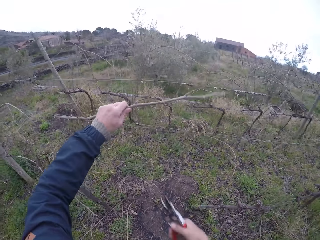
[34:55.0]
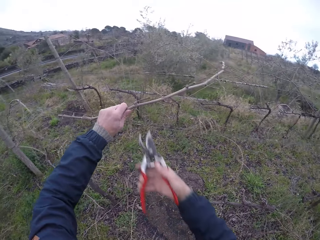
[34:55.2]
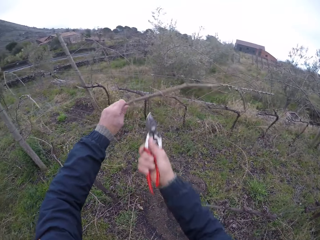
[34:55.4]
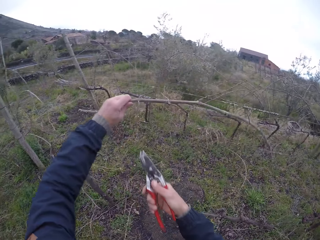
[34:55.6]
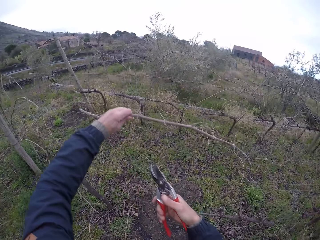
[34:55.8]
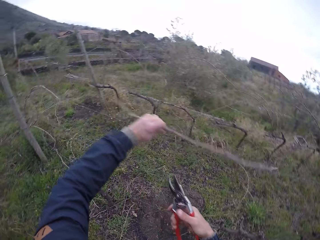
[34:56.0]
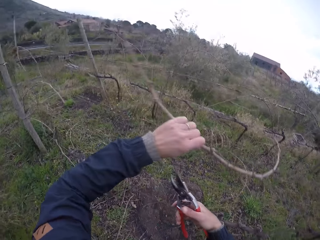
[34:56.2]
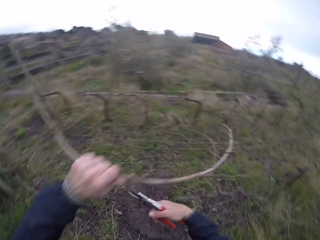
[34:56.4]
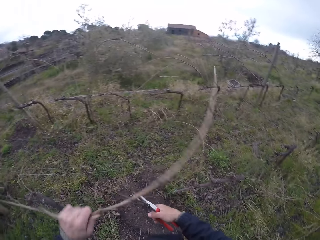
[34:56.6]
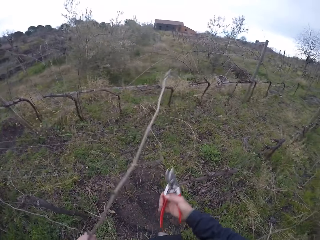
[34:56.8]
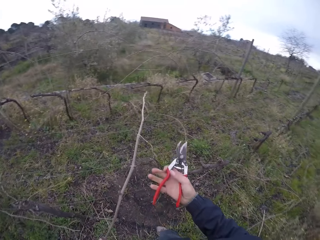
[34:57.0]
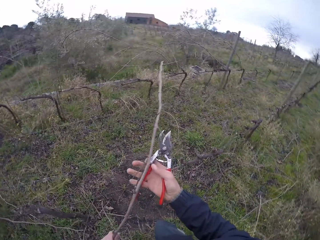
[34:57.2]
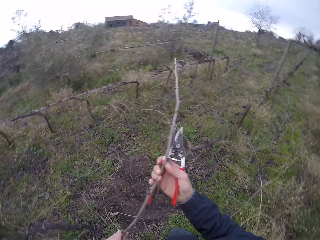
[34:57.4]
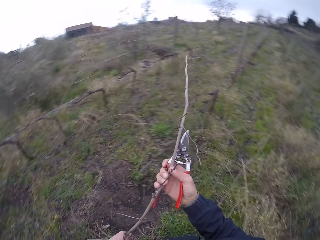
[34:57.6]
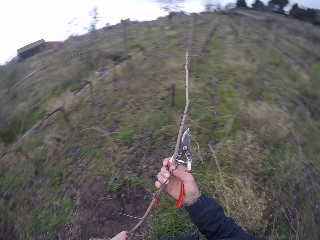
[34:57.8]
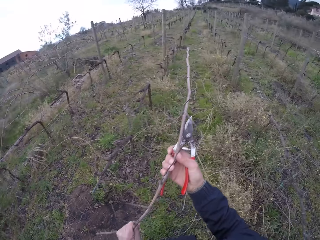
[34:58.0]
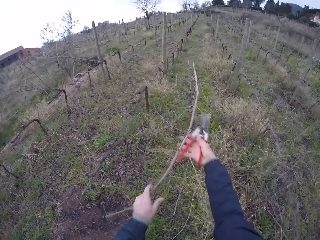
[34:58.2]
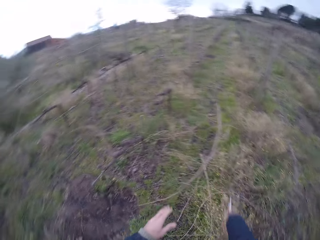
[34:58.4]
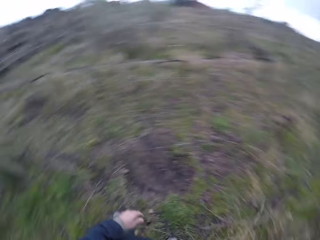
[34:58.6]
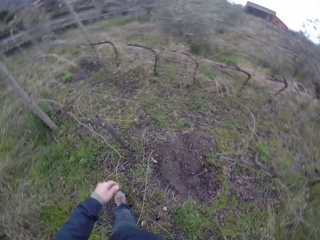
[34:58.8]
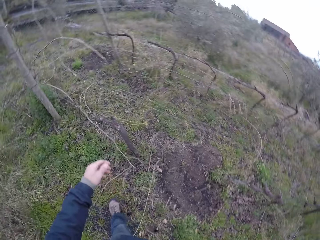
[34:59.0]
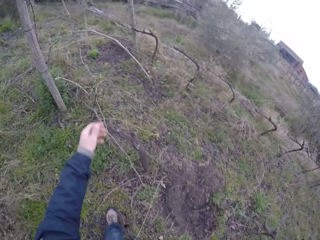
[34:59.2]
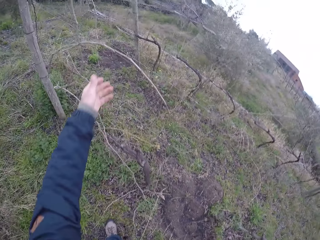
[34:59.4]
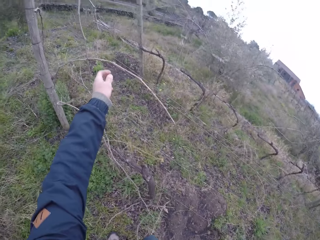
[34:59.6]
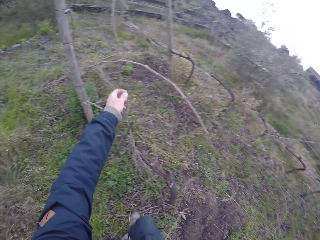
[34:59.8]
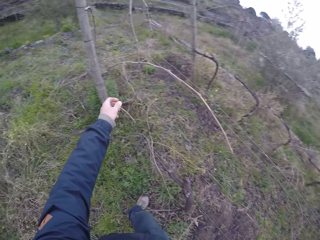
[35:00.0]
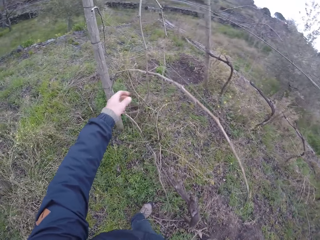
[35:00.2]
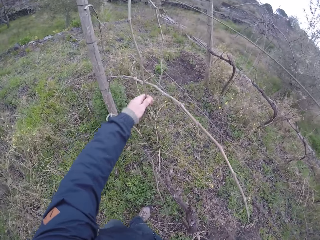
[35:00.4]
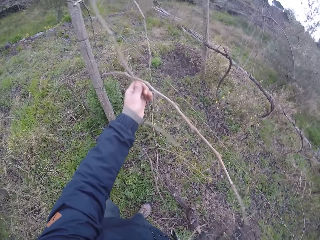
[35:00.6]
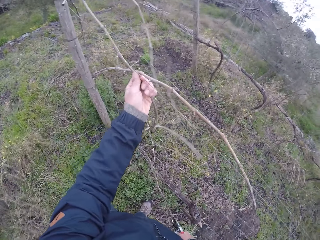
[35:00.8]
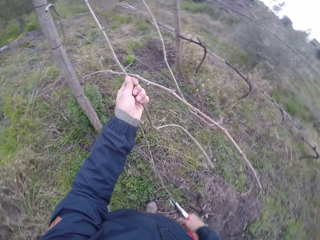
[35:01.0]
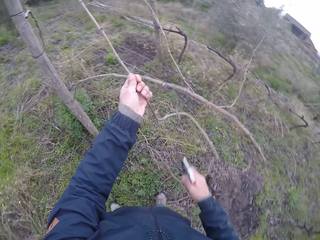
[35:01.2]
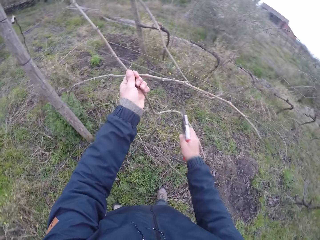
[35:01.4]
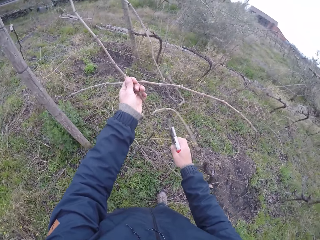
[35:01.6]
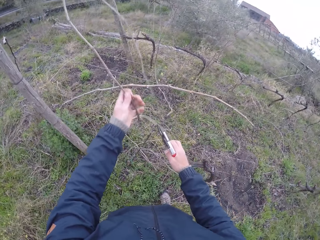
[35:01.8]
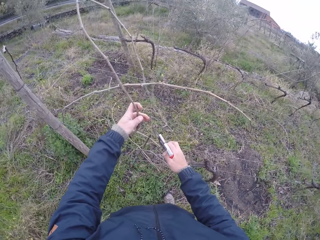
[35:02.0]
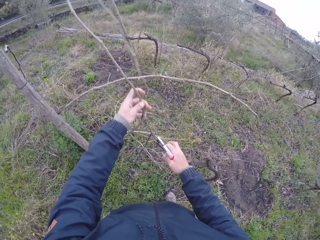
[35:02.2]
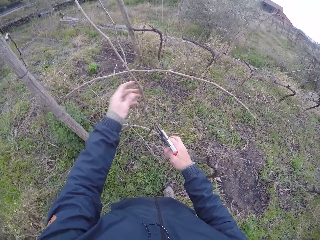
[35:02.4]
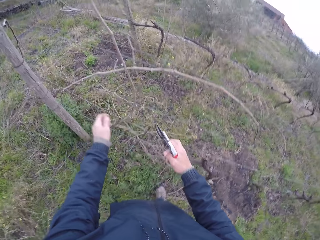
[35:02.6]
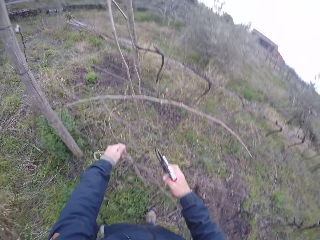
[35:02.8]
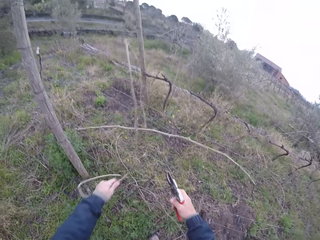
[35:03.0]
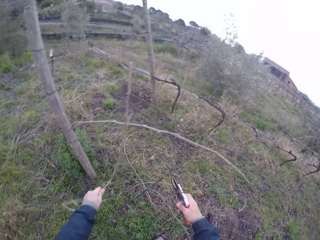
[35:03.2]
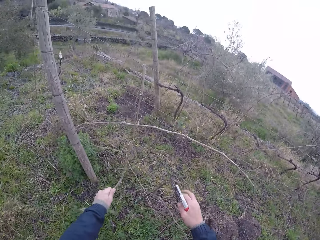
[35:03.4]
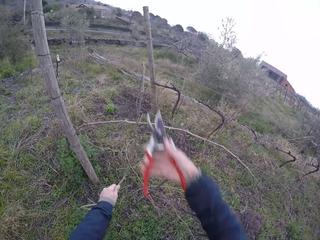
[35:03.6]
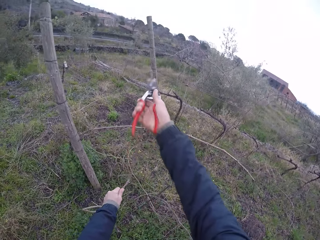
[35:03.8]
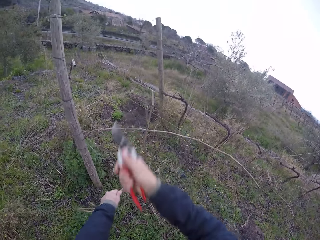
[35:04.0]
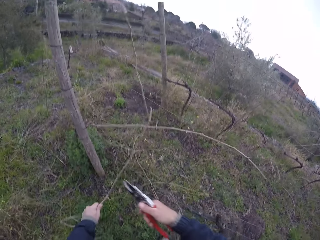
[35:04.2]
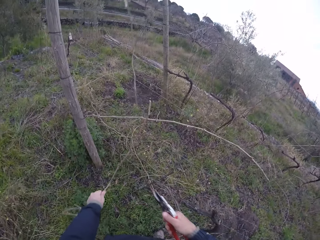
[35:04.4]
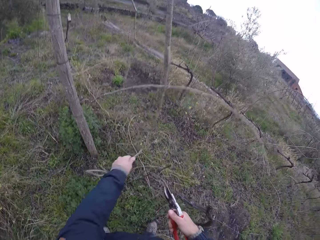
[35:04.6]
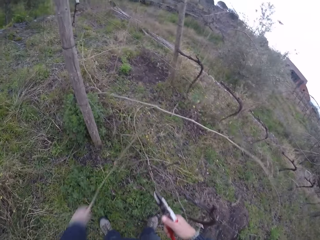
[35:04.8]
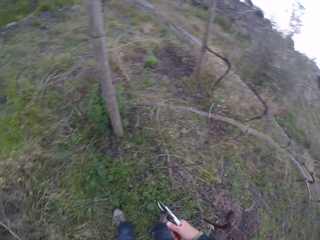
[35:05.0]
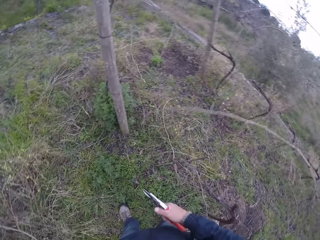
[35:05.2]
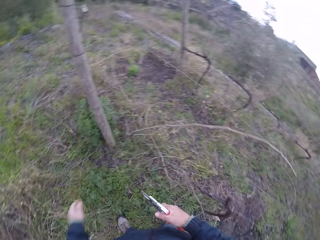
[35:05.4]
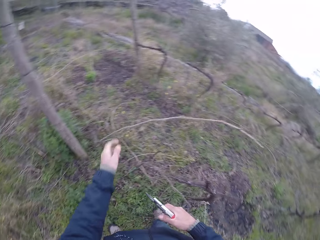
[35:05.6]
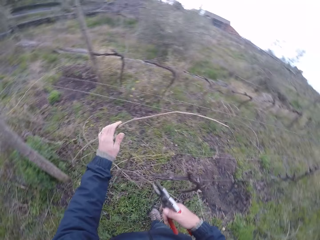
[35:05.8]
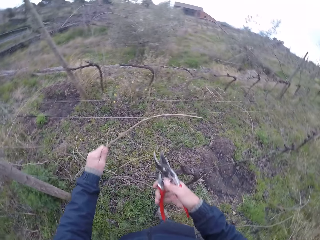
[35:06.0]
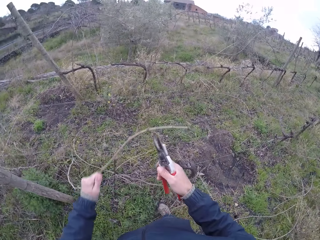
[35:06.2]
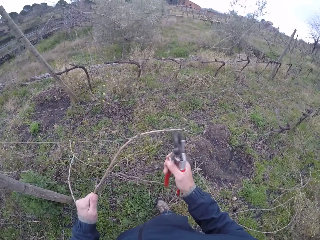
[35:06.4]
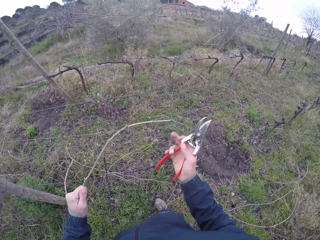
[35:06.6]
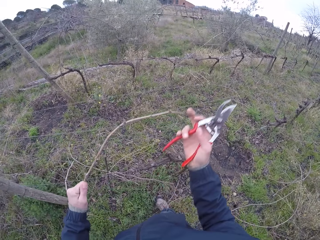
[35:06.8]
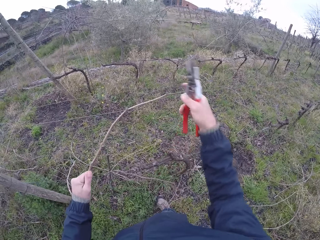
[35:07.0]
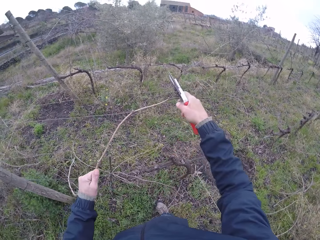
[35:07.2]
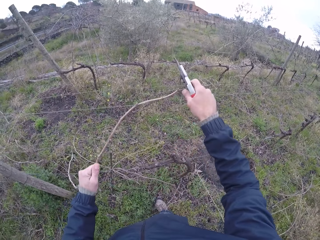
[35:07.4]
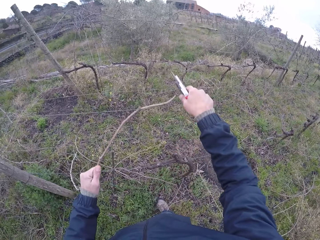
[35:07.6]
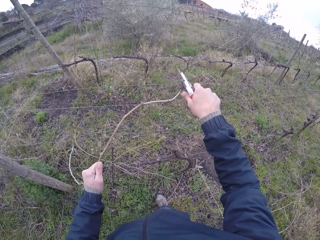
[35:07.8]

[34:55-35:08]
The camera wearer cuts a twine on the twig or stick in his left hand with the pliers or secateurs in his right hand. He pulls the twig on the wire fence with his left hand. He holds the twig in his left hand with his right hand. He throws the twig on the ground with his hands. He moves the leg. He moves a twig on the wire fence with his left hand. He picks up the stick. He hits the stick with the secateurs. He removes his left hand from the twig on the wire fence. He pulls the twig on the wire fence with his left hand. He cuts the twig in his left hand with the pliers in his right hand. He pulls the twig on the wire fence with his left hand. He throws the stick. He holds a twig on the wire fence with his left hand. He pulls the stick. He removes the end of the twig from the wire fence with his right hand.

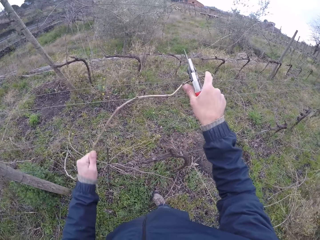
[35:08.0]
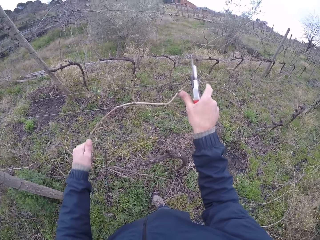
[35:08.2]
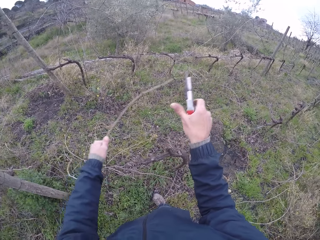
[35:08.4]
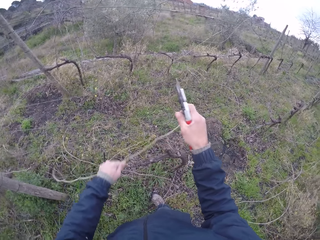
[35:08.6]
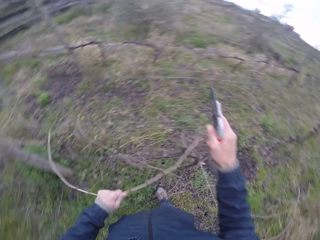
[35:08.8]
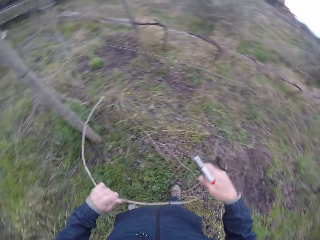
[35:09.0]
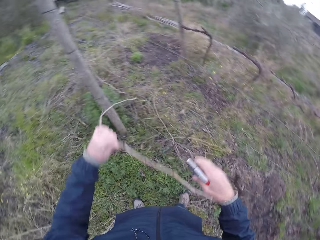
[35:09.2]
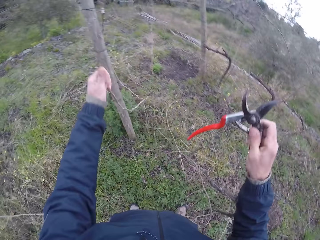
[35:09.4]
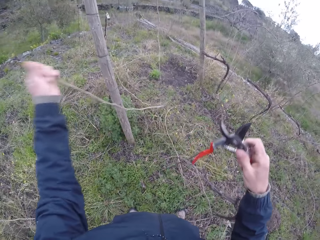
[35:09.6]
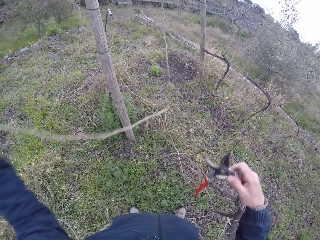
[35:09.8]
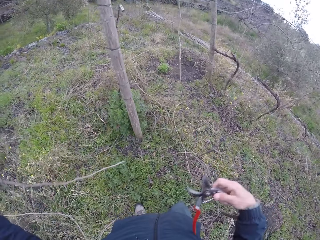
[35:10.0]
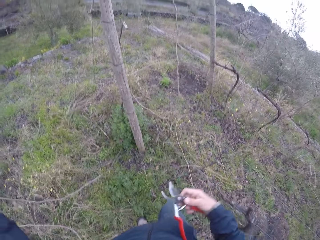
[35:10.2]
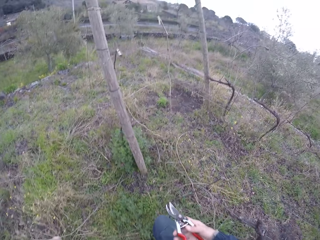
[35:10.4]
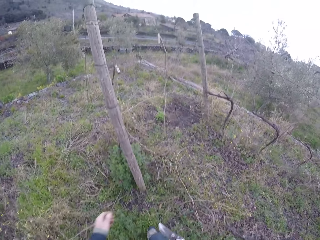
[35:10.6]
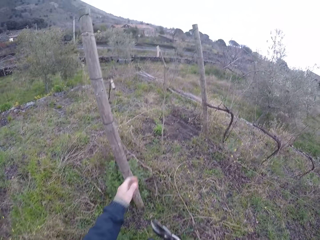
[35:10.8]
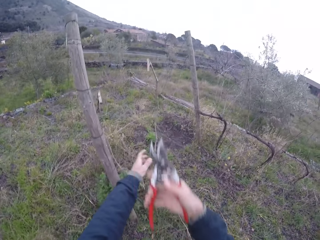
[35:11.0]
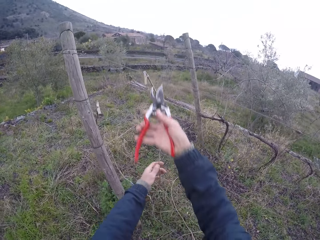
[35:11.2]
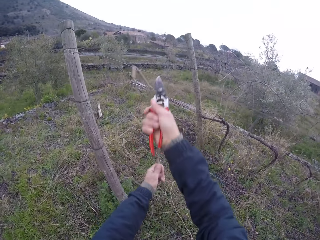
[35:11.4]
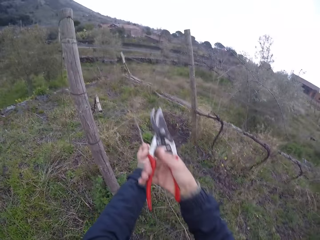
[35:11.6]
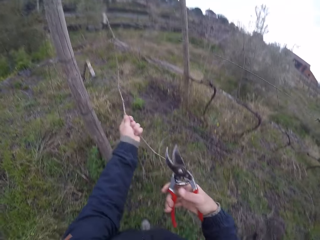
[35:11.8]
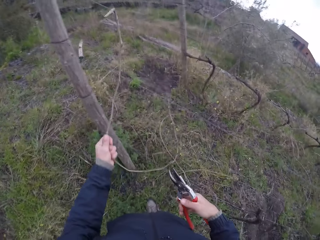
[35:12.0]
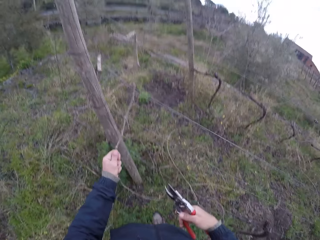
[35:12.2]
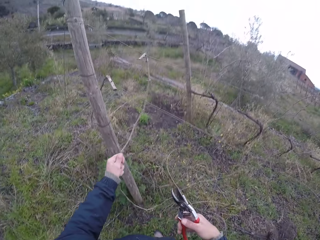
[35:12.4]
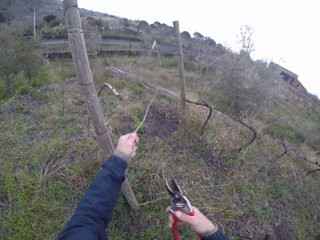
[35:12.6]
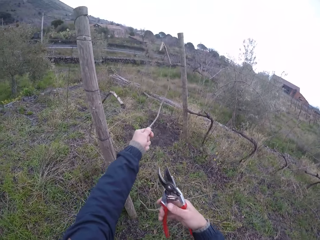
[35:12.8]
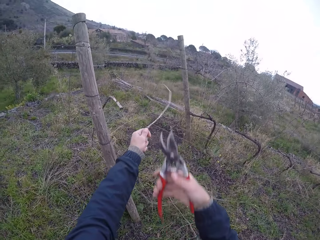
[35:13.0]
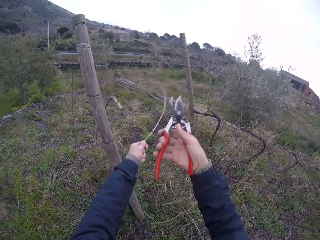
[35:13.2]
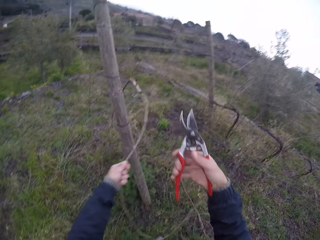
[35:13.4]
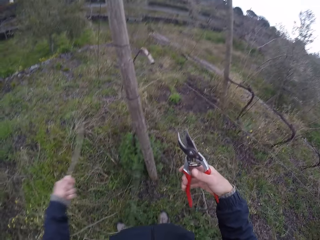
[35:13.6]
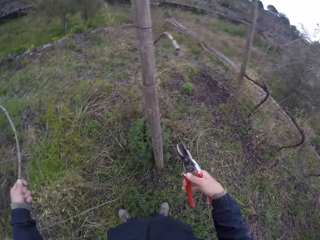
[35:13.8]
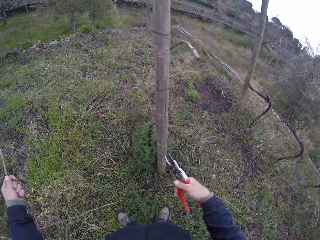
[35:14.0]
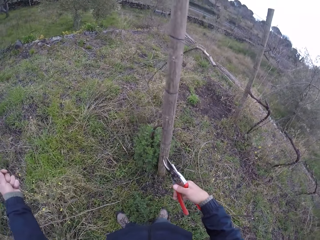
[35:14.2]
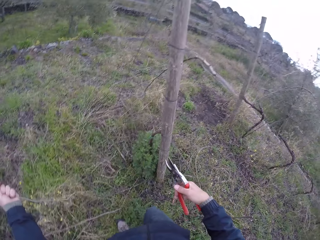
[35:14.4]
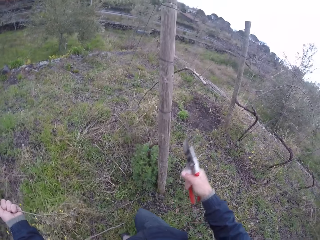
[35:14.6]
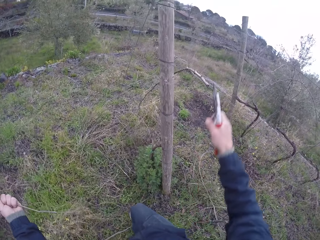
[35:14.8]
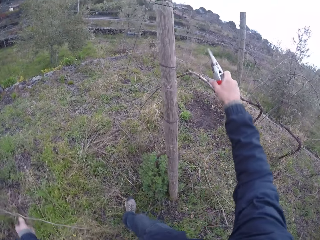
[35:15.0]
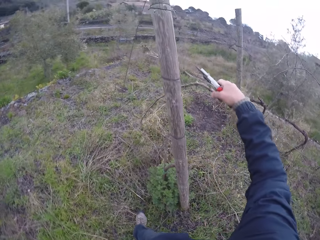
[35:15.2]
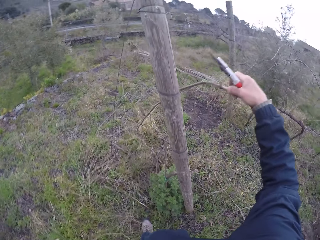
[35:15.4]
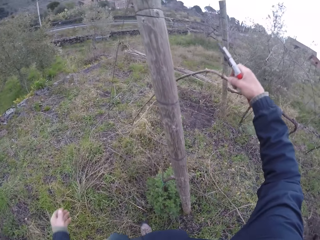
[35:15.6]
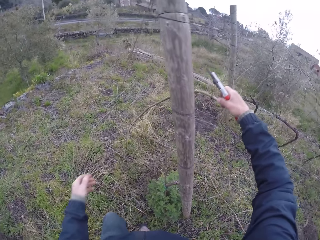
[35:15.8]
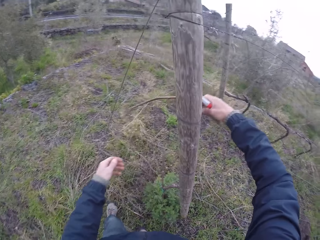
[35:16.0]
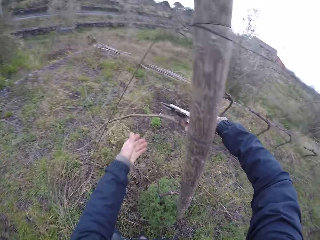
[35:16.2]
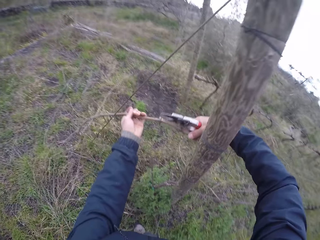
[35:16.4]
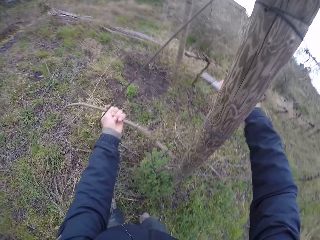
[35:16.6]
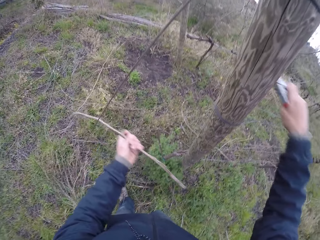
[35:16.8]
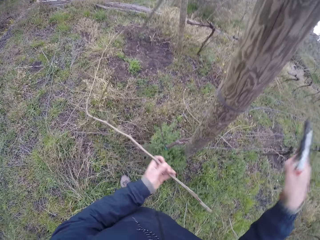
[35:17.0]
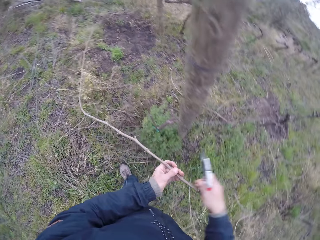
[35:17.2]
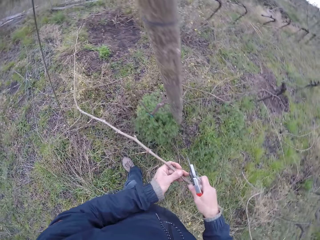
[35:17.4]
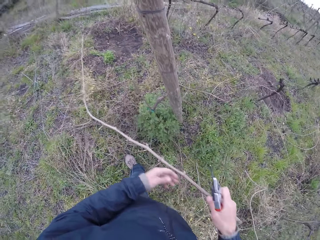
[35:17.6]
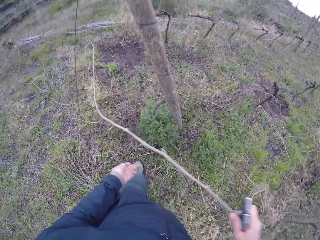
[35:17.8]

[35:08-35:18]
The camera wearer pulls the twig on the wire fence with his left hand. He moves the stick. He opens the pliers with his right hand, places the pliers in his right hand on his body, and closes the pliers in his right hand. He throws the stick, touches the stick, and cuts the stick with the secateurs. He pulls the stick. He moves the leg. He drops the twig on the ground with his left hand. He moves the twig on the wire fence with his right hand. He passes the twig from his right hand to his left hand. He pulls the twig with his left hand. He passes the twig from his left hand to his right hand. He pulls the twig on the wire fence with his left hand.
